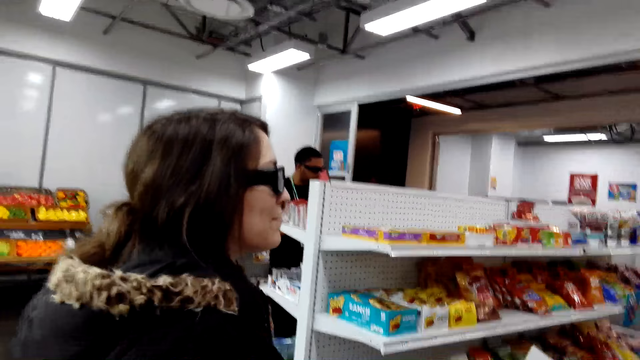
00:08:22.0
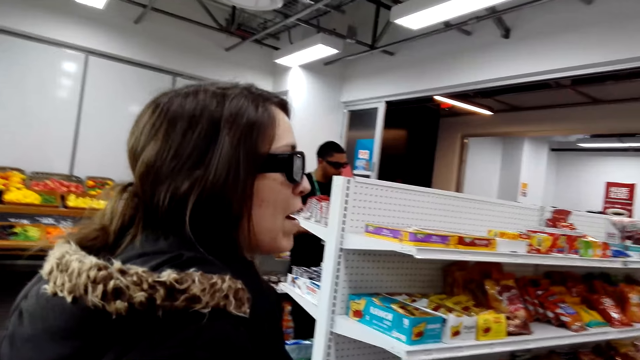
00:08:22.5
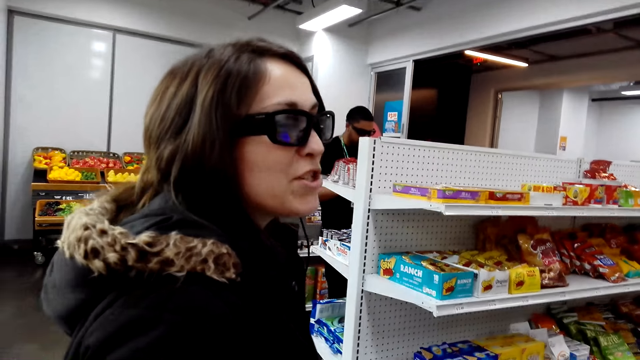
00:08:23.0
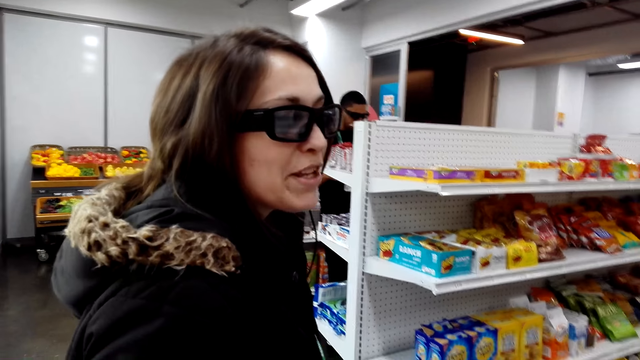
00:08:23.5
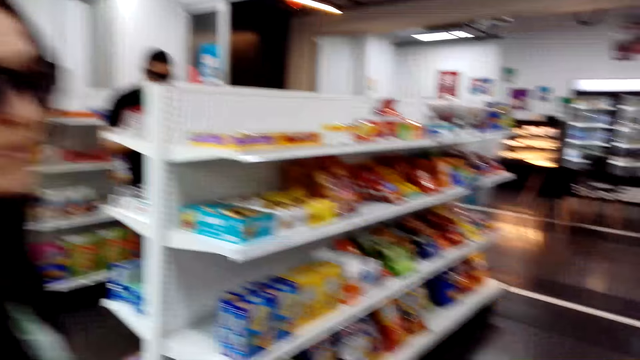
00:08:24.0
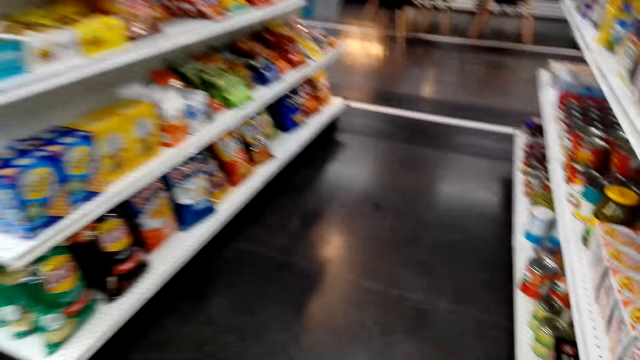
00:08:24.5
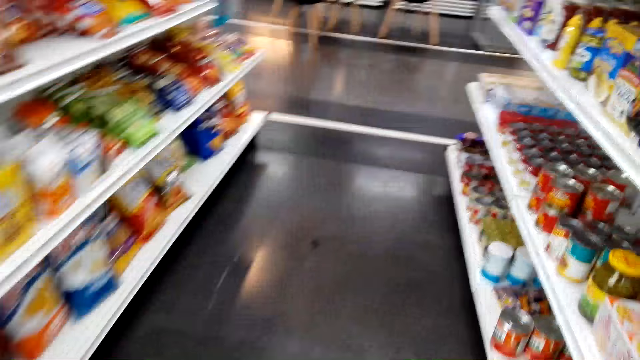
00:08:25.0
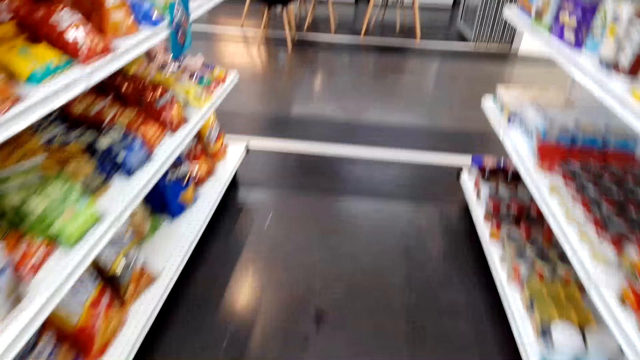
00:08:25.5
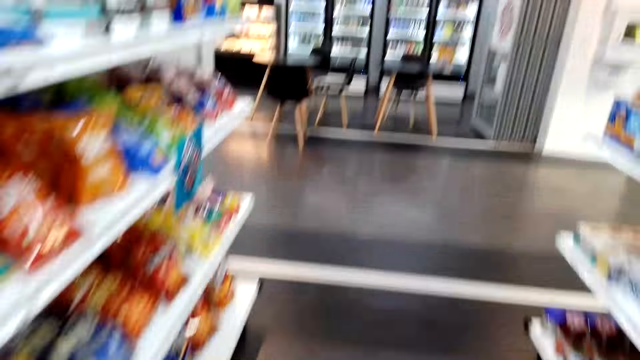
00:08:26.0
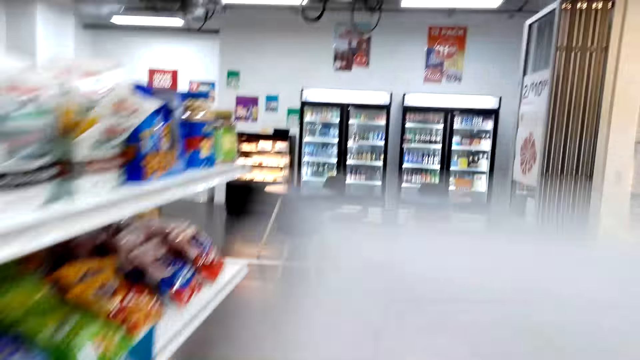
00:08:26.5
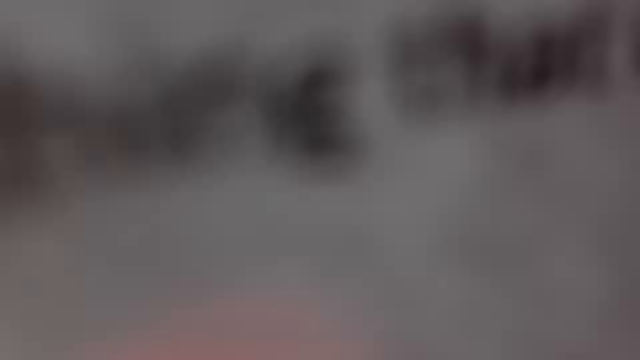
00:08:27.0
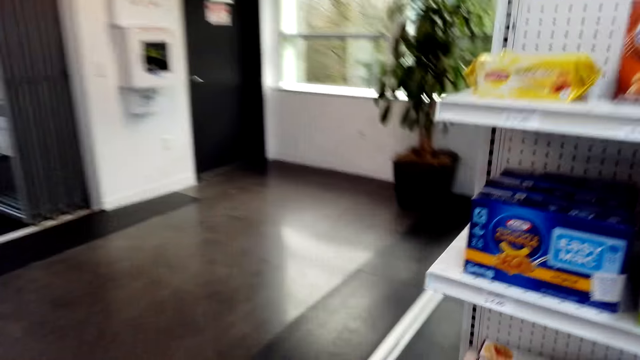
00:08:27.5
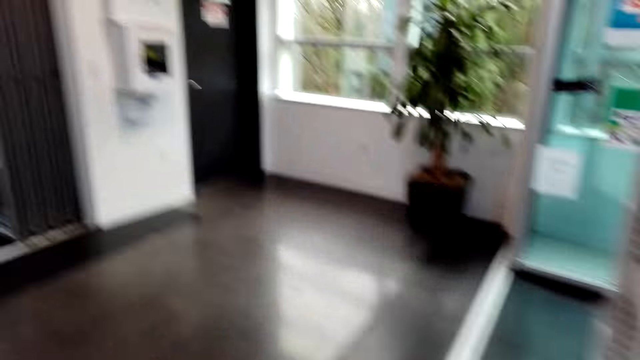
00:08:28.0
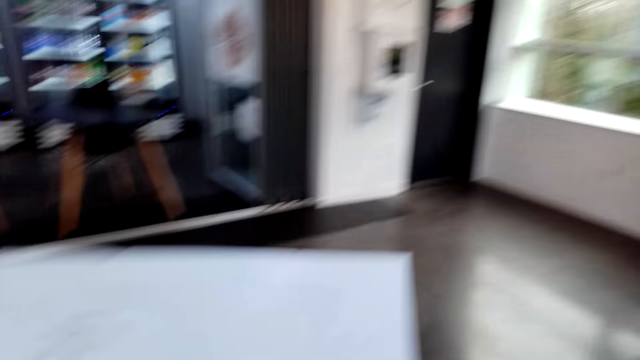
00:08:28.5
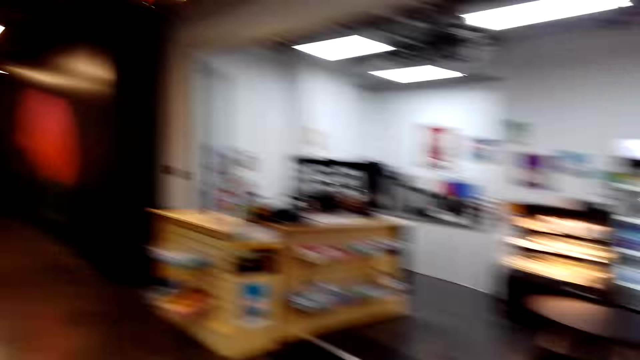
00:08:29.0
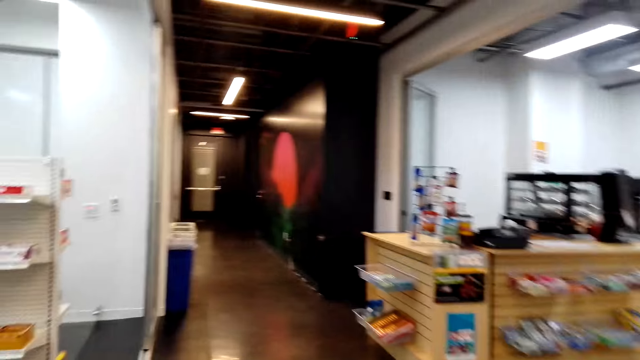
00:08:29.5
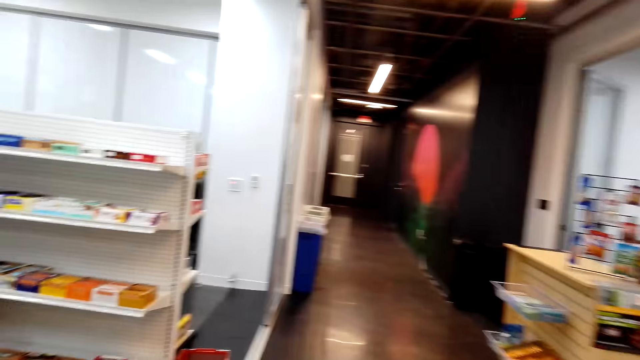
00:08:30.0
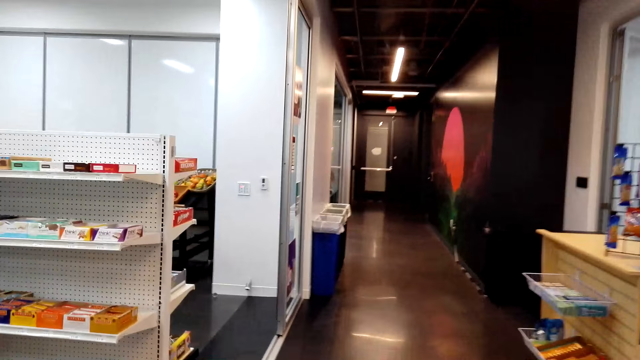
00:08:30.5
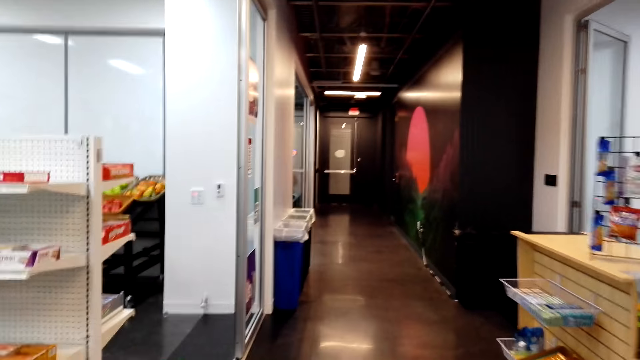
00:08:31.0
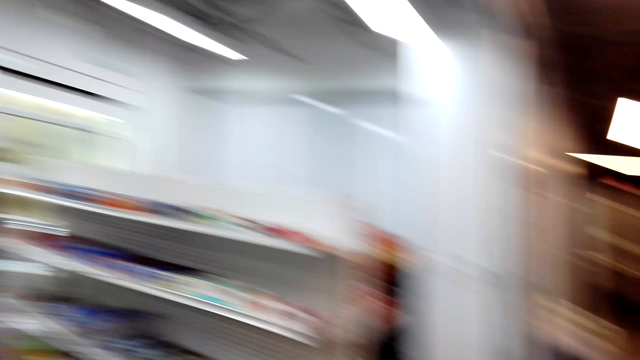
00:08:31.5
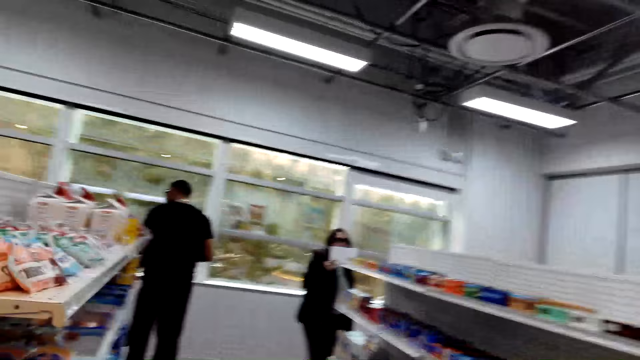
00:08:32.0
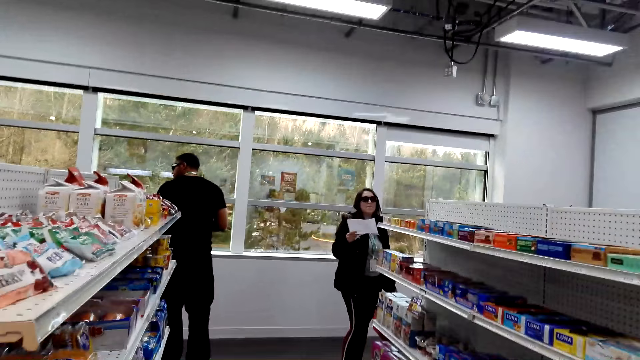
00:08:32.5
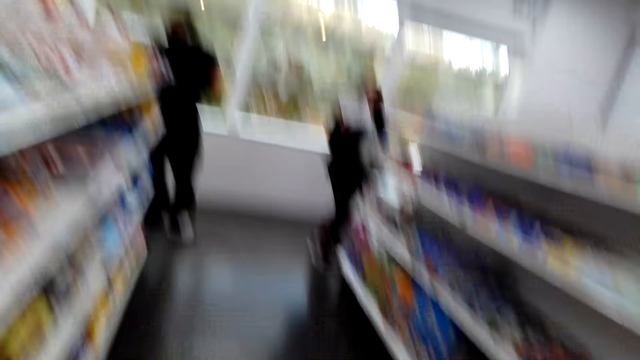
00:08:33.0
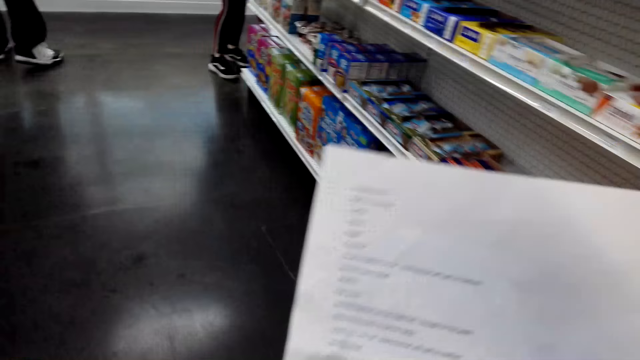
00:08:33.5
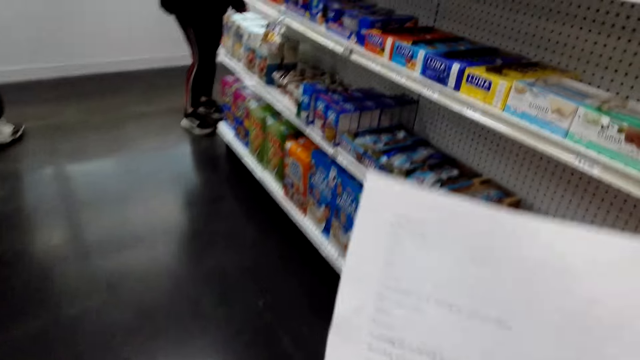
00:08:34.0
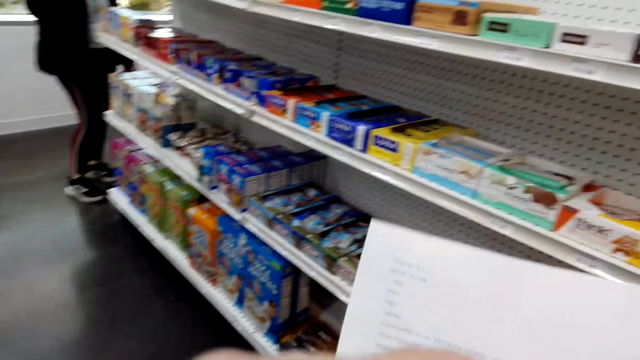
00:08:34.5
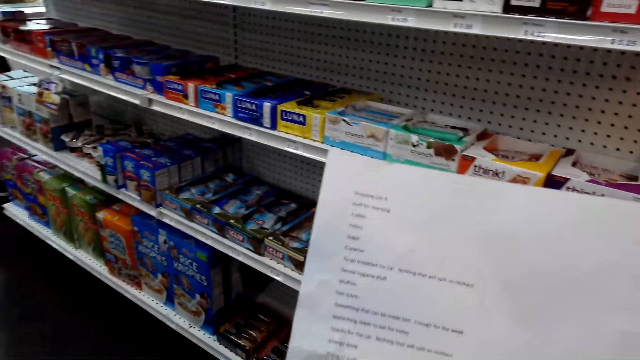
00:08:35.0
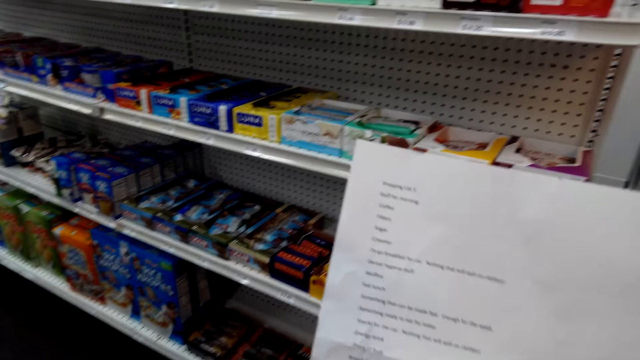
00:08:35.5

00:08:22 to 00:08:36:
A woman talks to the camera wearer. The camera wearer walks forward. She covers her face with the list. She walks about. She talks to the woman.

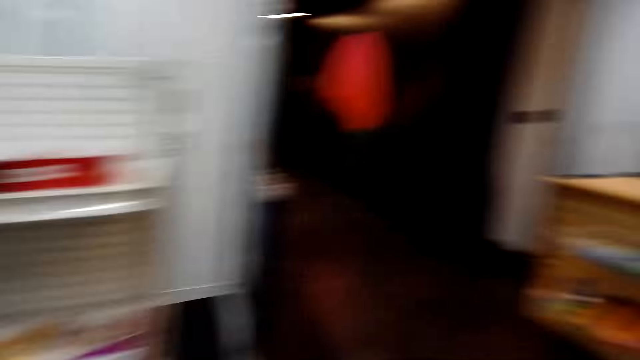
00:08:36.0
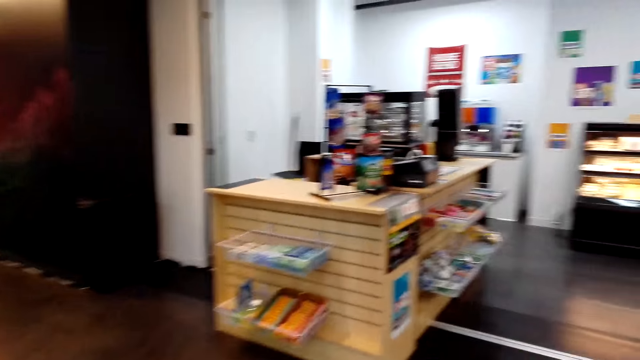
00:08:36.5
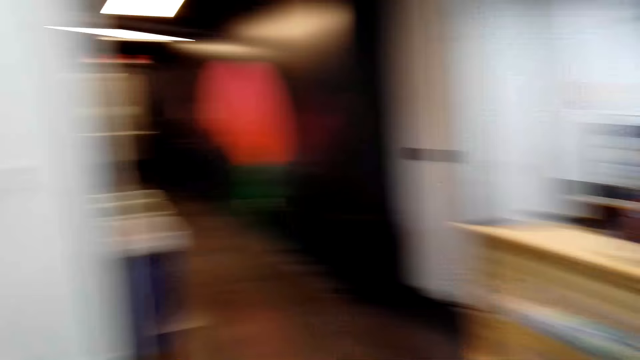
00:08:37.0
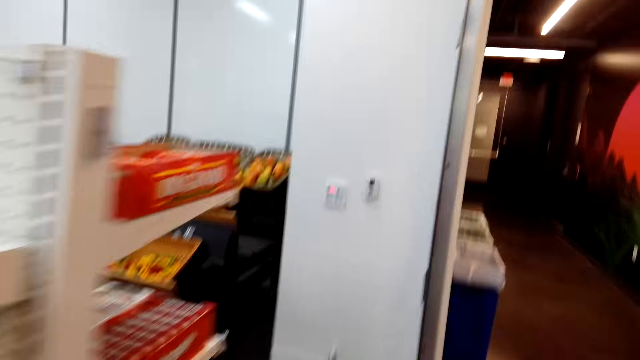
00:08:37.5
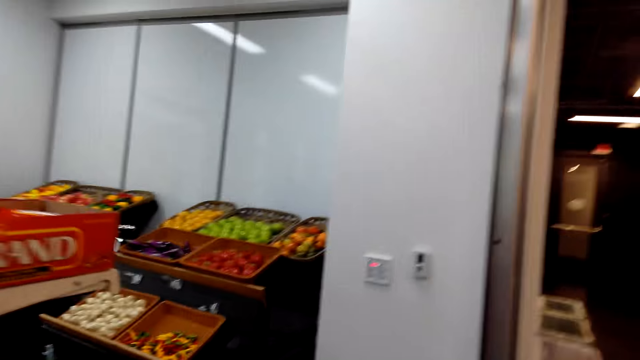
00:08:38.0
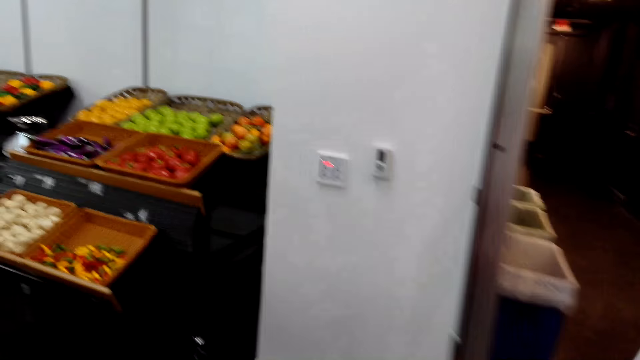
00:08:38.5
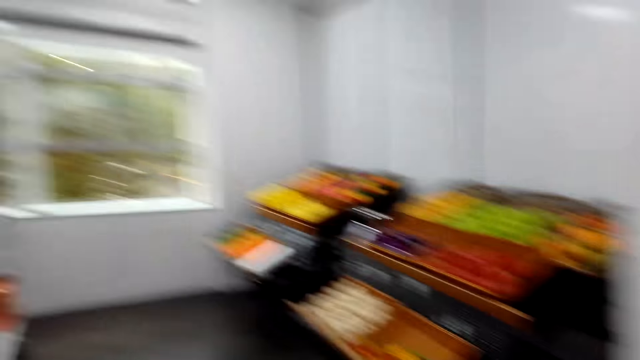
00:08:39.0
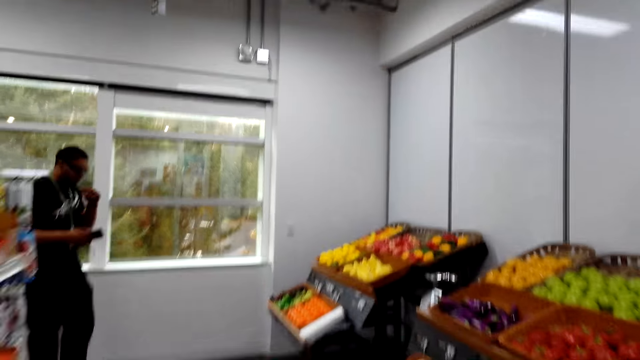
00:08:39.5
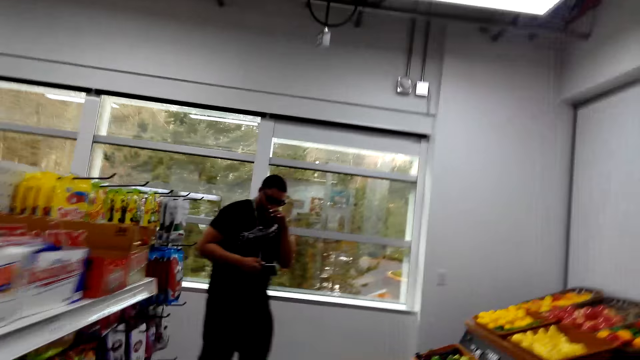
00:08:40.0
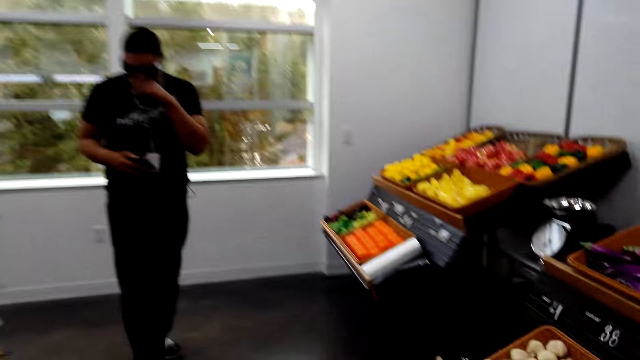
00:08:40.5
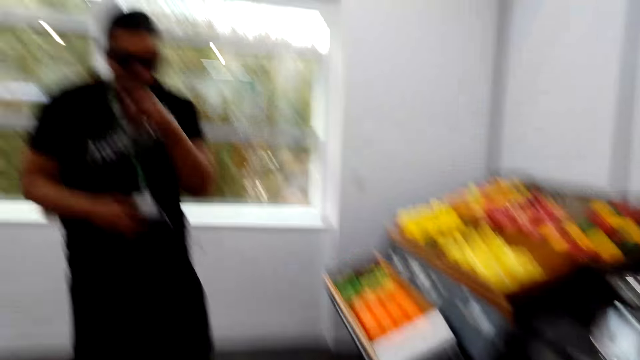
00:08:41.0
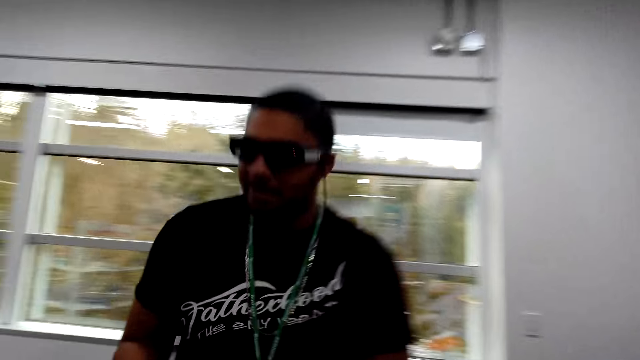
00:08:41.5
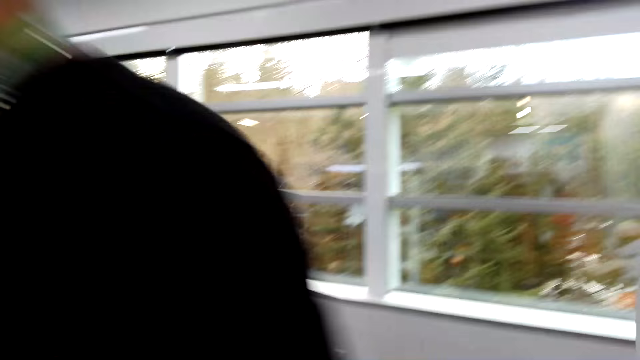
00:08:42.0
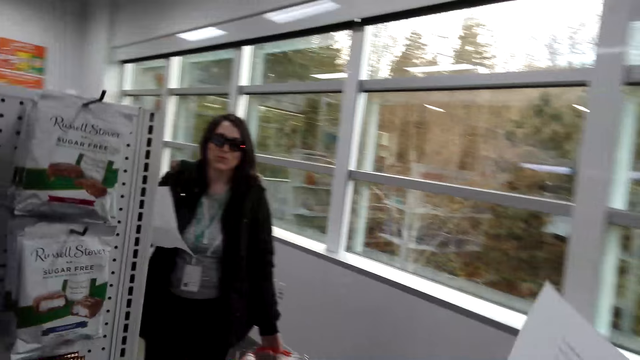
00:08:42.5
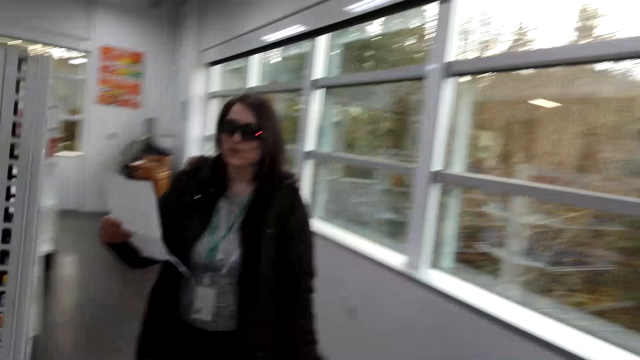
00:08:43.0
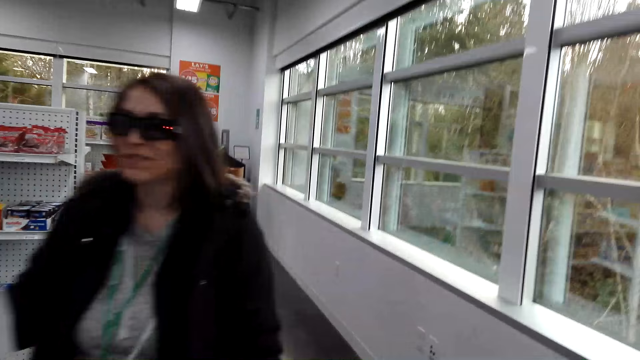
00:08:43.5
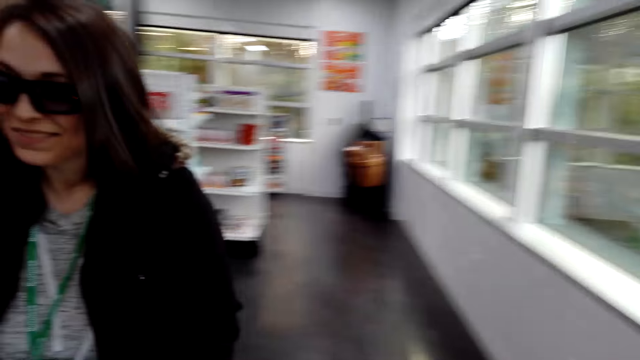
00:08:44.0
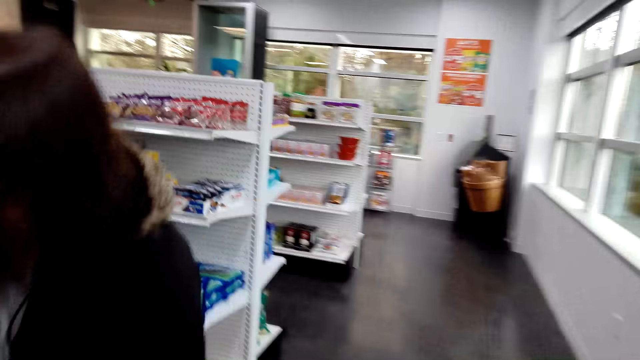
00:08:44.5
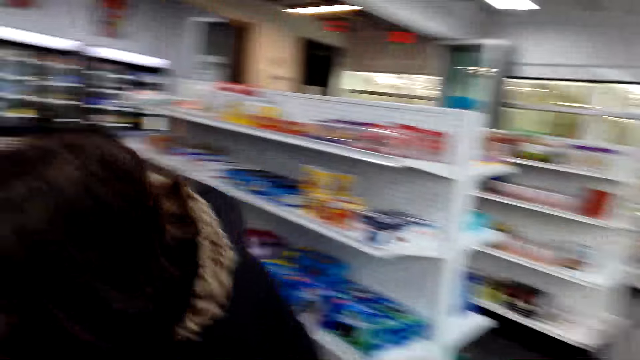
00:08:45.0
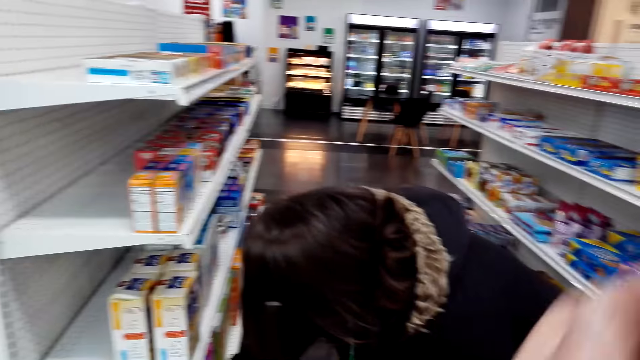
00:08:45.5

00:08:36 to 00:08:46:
The camera wearer walks towards a woman. The woman talks to the camera wearer.
